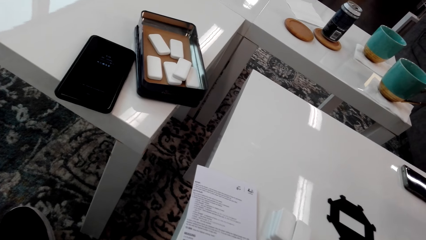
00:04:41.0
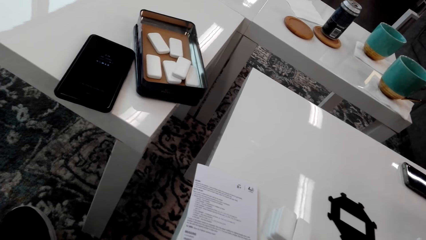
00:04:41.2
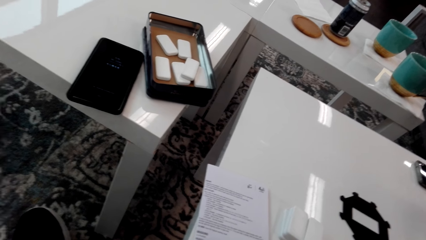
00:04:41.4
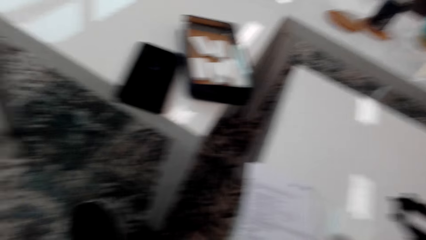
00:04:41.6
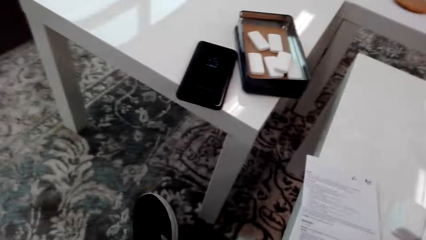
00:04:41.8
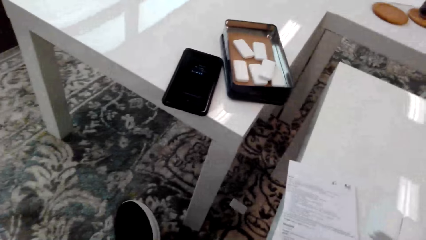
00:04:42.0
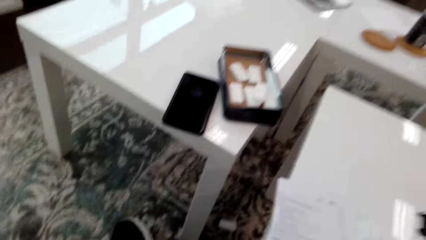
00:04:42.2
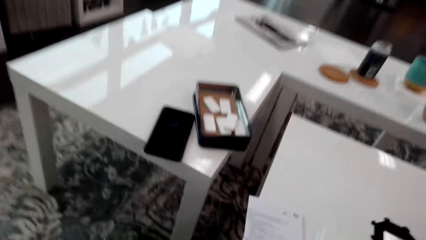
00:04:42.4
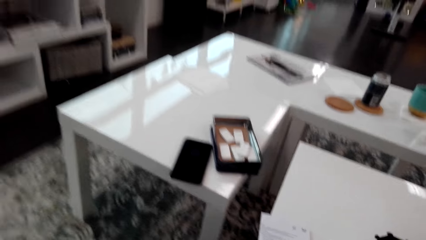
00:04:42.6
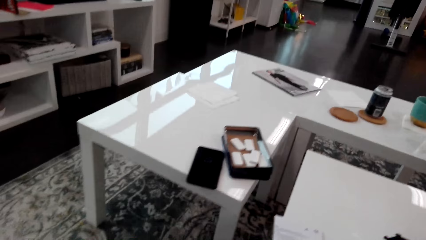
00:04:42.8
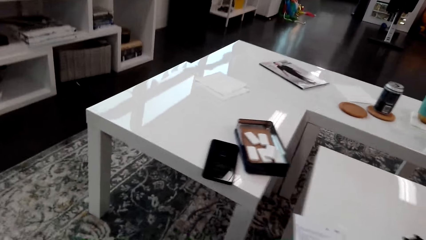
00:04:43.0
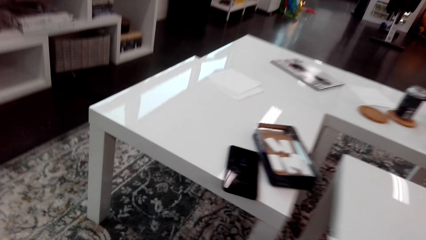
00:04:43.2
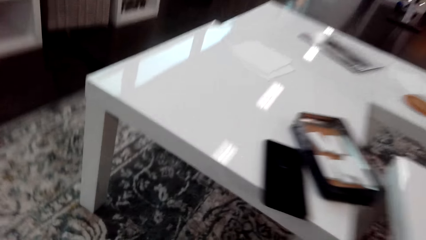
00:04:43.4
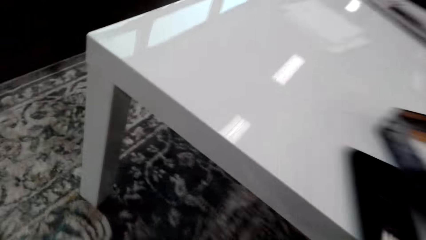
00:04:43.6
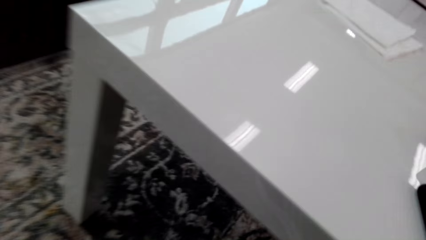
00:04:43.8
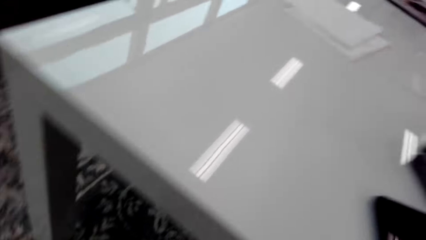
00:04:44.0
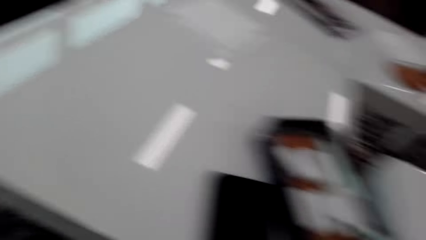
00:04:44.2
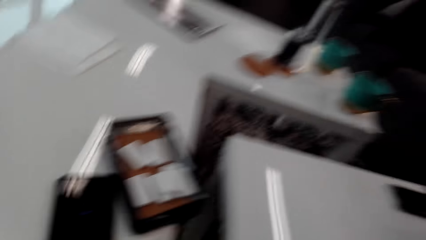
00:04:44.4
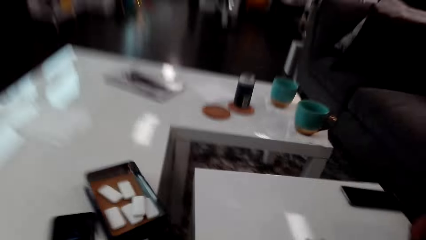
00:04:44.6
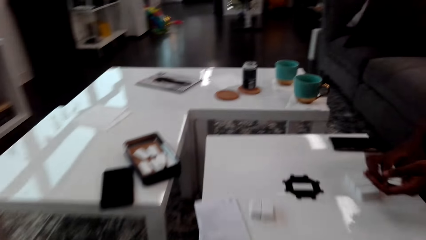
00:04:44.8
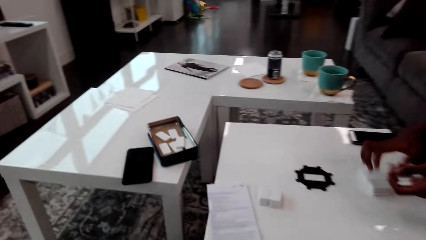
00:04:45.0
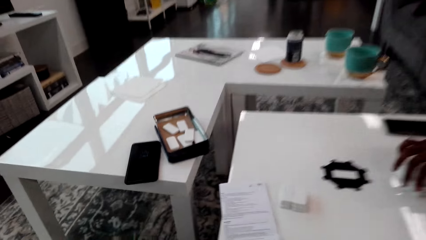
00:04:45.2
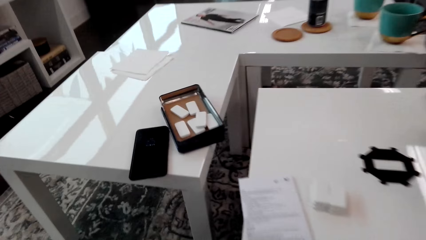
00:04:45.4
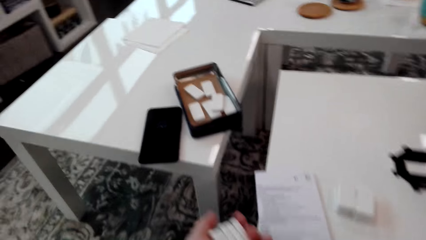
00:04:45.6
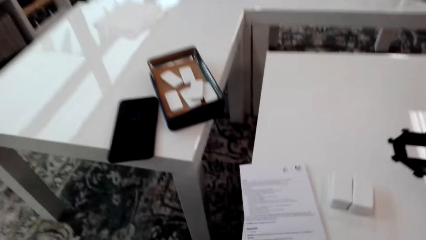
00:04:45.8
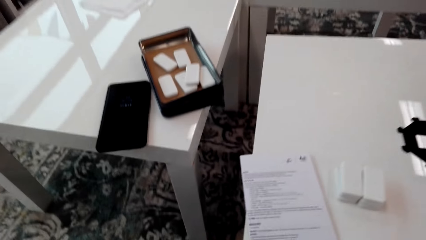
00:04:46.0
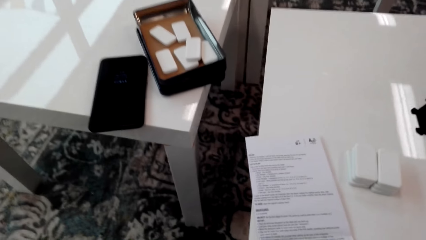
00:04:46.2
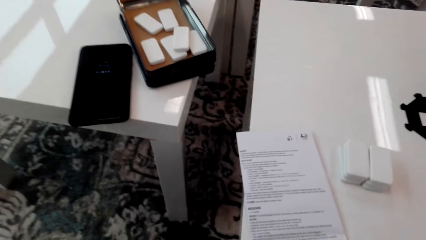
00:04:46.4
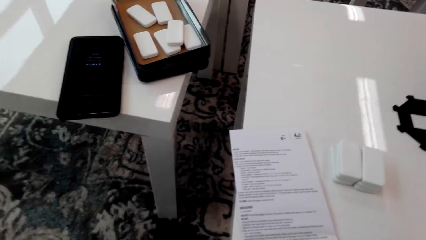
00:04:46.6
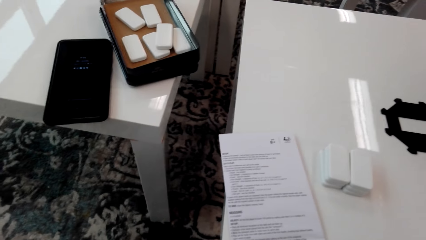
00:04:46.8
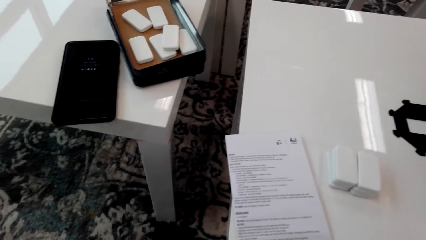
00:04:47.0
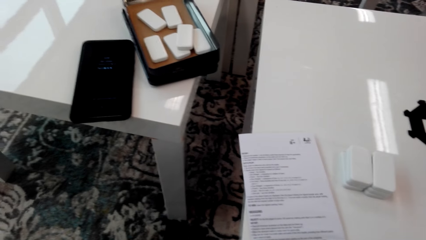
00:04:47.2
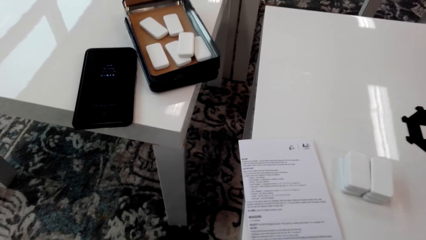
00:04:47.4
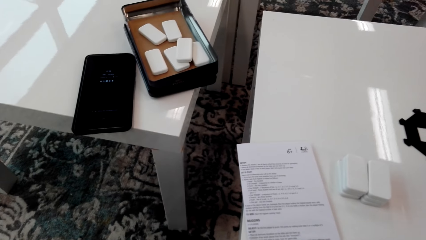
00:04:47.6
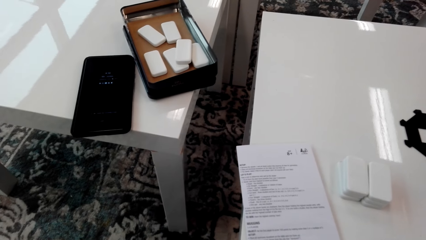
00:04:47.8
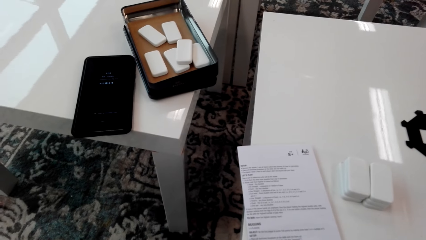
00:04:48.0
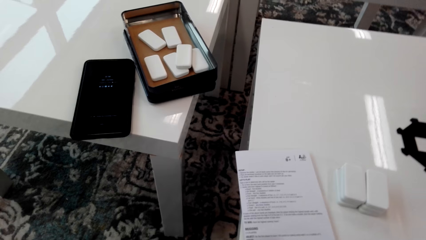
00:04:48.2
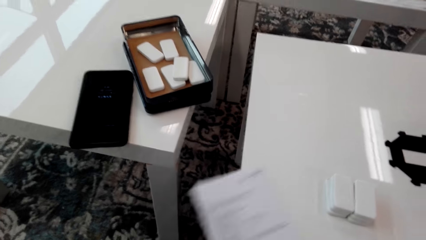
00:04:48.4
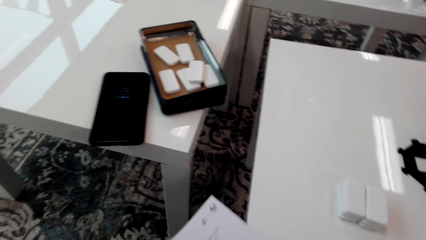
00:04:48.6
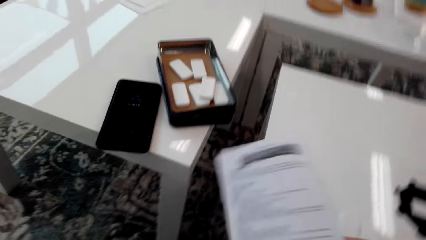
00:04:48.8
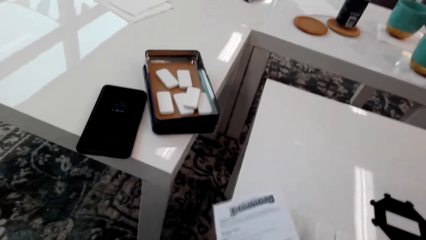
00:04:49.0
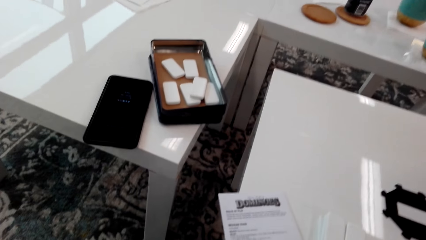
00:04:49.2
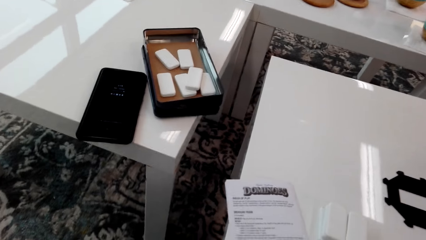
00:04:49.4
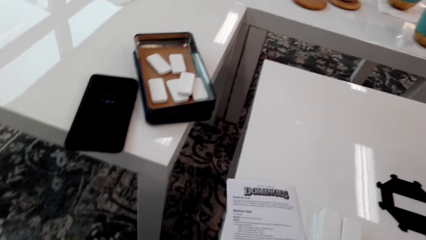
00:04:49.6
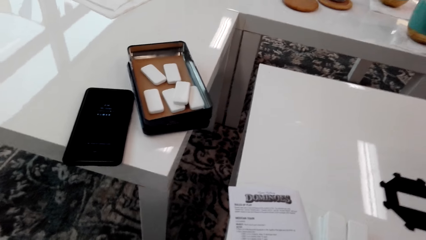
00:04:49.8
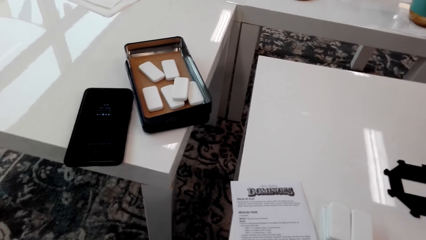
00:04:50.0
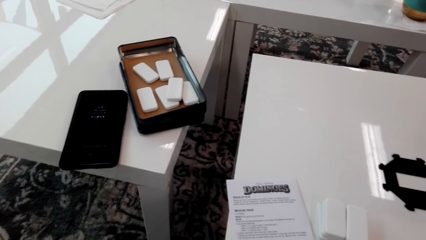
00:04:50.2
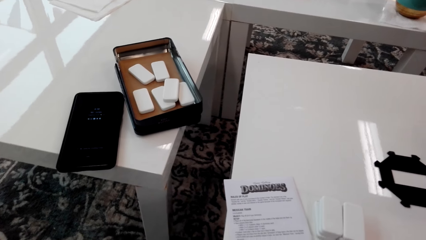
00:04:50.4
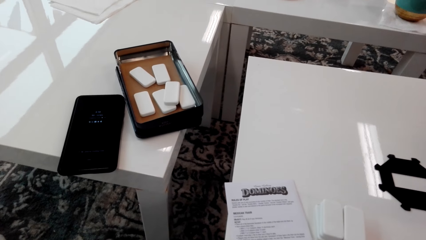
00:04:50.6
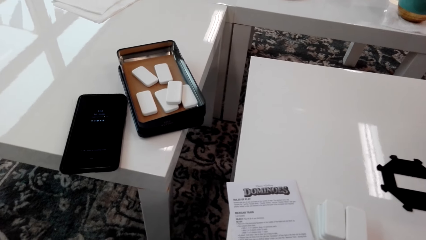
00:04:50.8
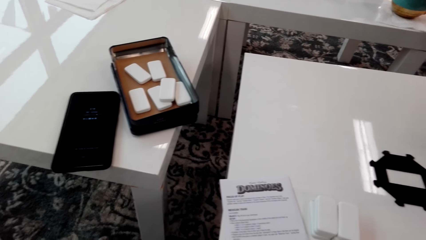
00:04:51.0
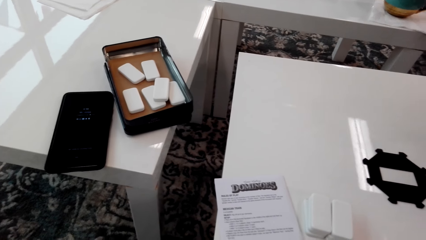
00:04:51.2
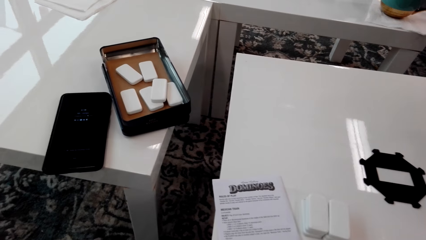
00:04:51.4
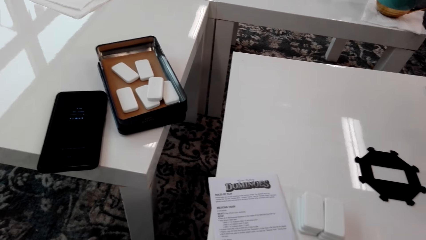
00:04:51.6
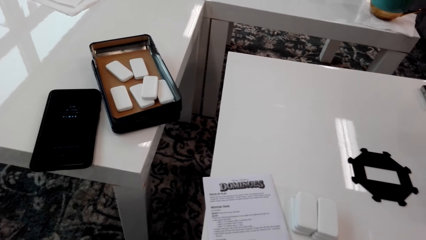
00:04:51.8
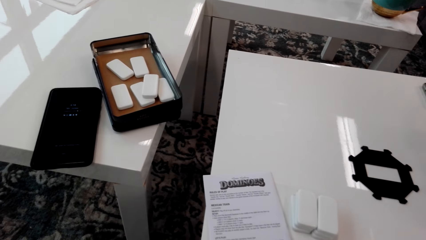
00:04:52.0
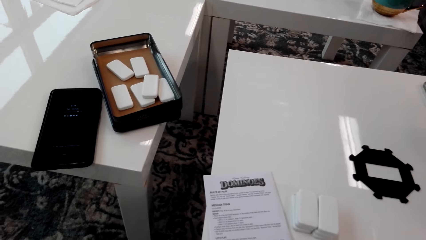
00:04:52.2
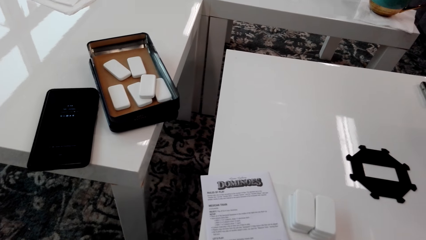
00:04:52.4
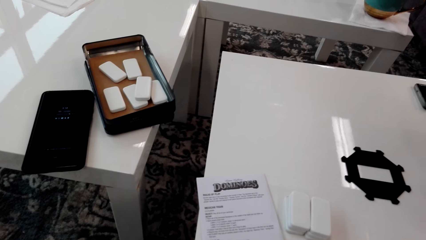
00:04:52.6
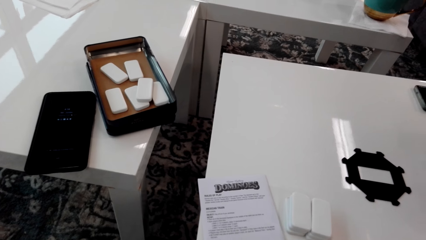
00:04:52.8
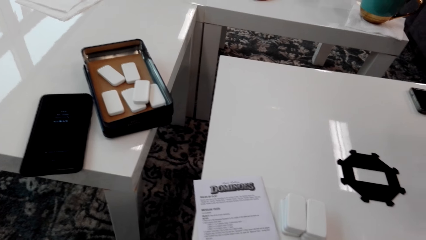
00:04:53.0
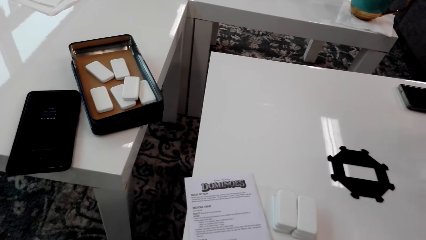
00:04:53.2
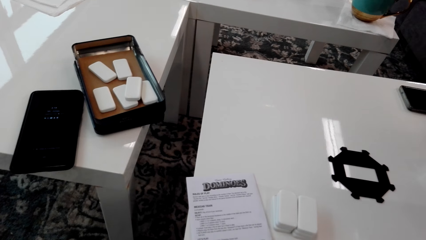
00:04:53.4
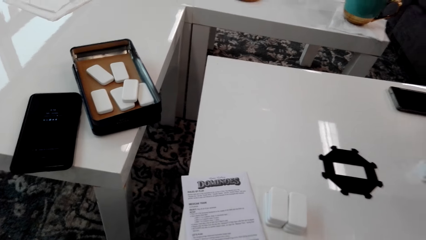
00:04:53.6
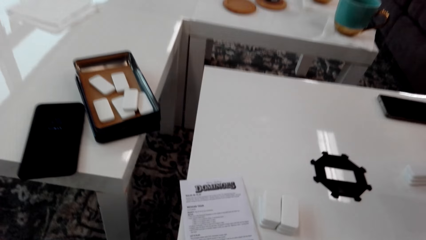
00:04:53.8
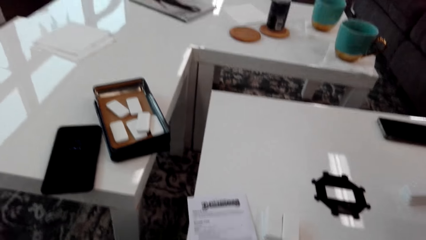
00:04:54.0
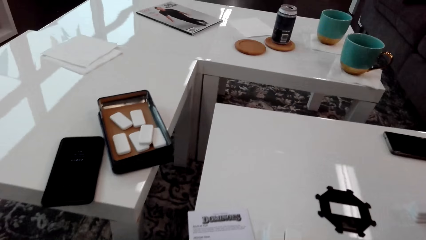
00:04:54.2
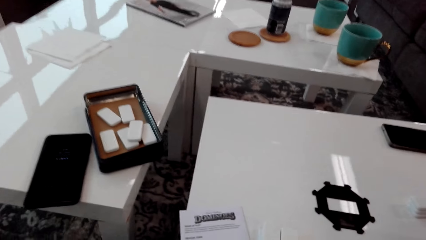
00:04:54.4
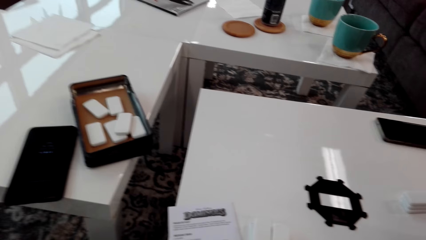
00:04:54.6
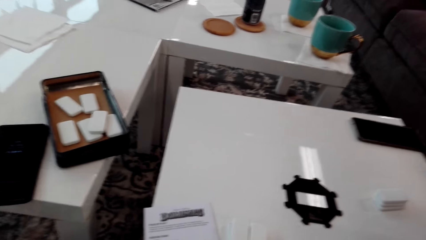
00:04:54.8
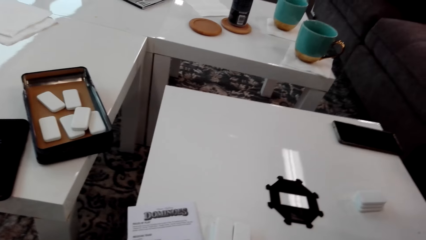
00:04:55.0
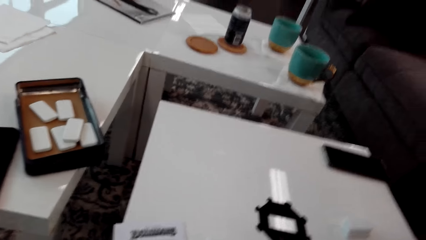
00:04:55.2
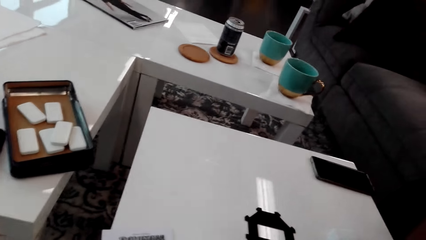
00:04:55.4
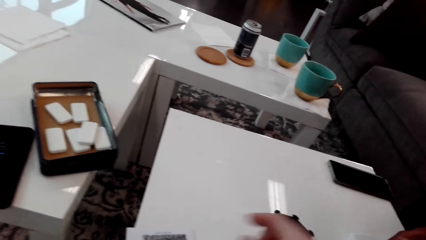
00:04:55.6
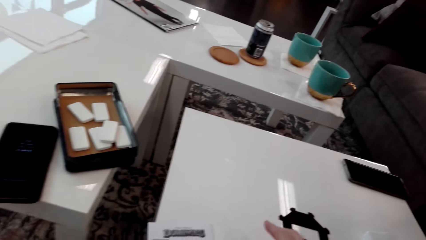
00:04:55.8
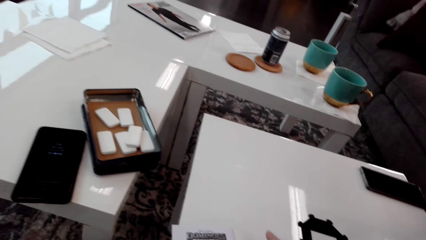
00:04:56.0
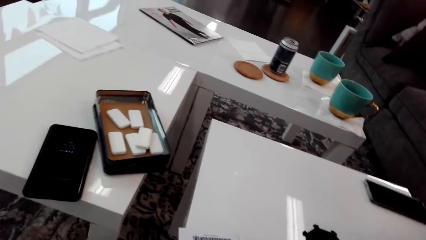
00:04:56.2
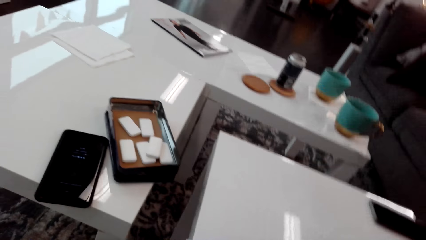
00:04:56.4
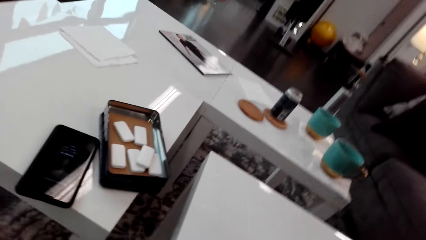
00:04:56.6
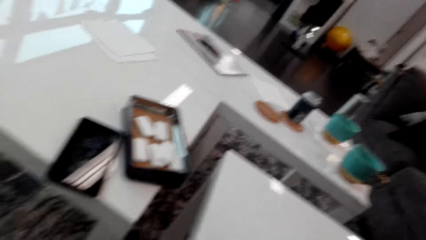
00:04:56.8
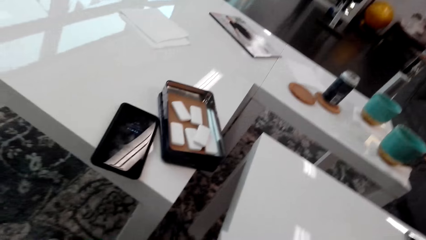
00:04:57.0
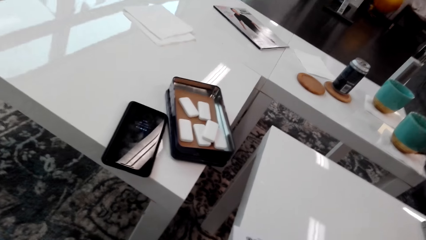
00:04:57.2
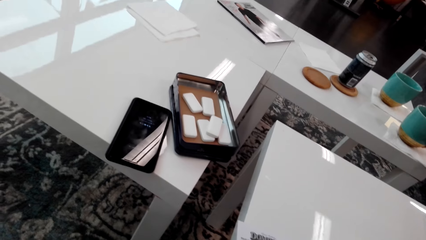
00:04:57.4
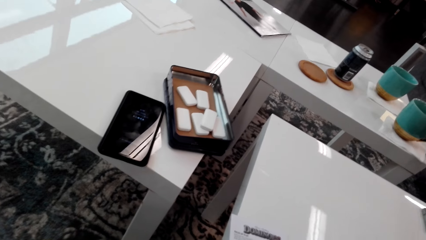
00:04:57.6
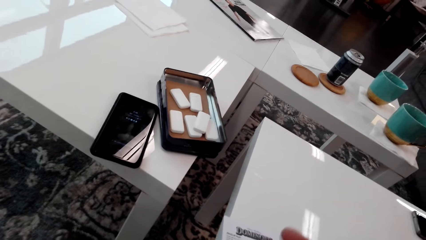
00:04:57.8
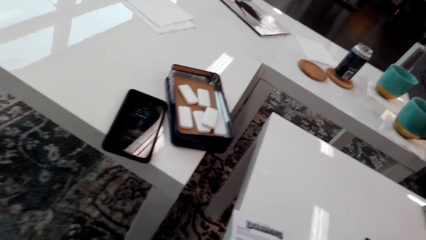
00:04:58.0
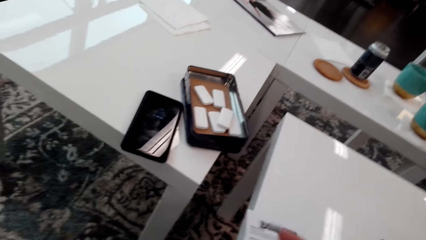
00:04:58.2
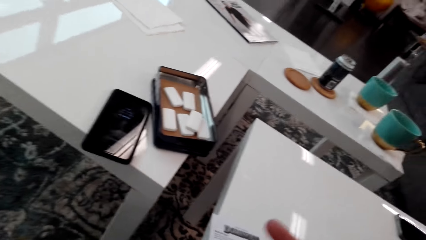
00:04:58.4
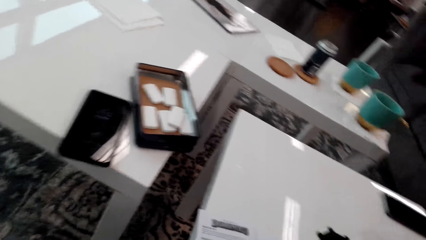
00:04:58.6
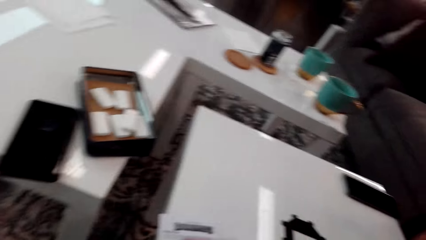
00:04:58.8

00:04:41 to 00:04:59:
The camera wearer picks up a domino under the table. They hold the dice. They pick up a paper. They adjust the manual. They place the paper on the table. They stare around. They do something. They pick up the dice. They look around.
